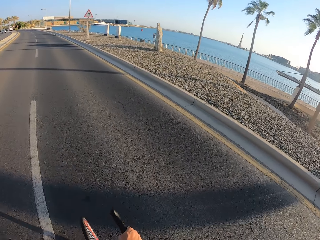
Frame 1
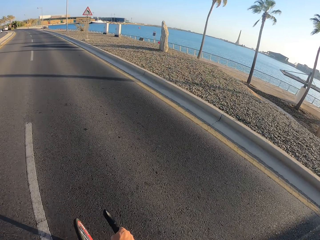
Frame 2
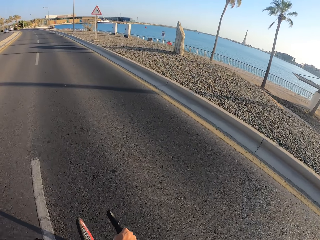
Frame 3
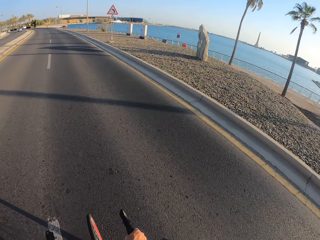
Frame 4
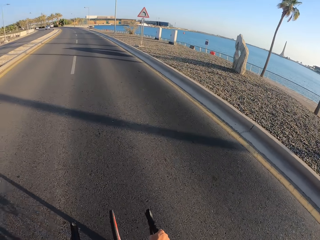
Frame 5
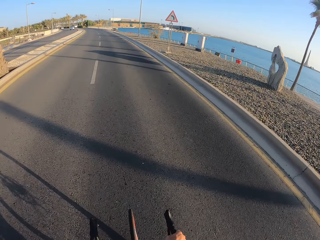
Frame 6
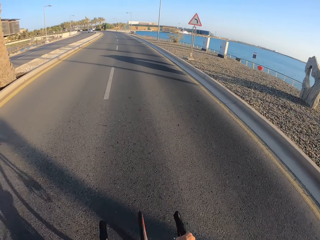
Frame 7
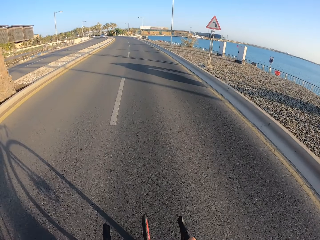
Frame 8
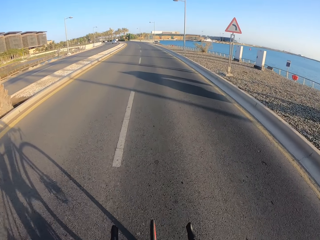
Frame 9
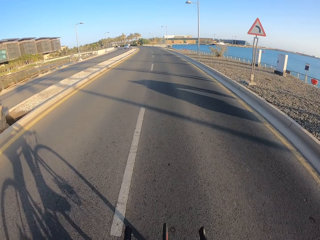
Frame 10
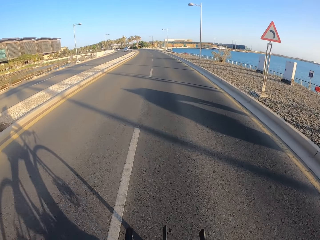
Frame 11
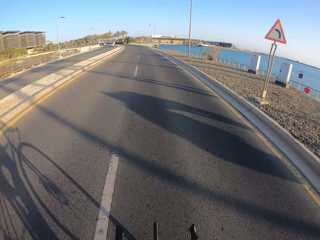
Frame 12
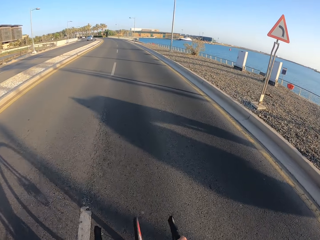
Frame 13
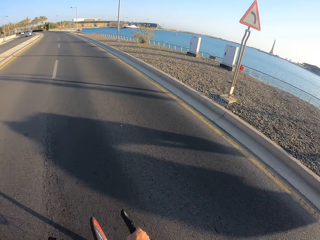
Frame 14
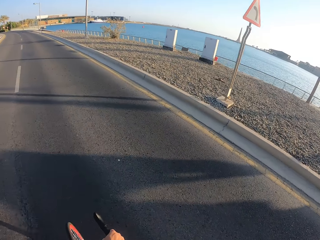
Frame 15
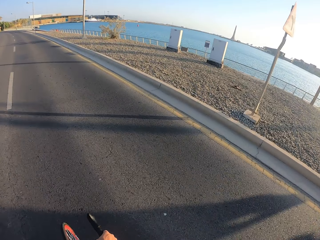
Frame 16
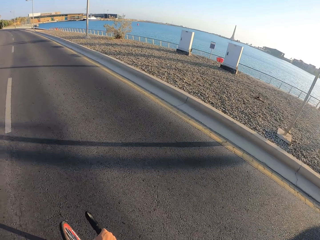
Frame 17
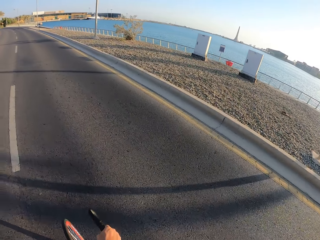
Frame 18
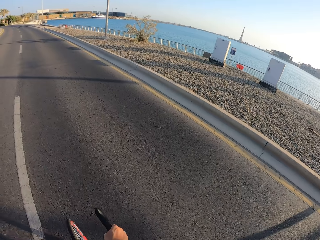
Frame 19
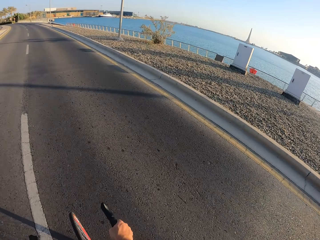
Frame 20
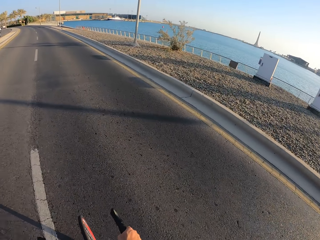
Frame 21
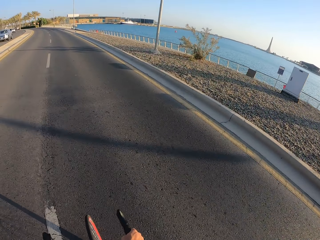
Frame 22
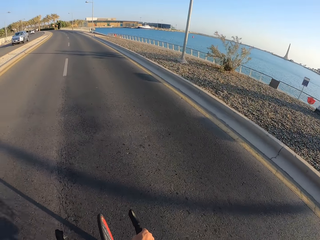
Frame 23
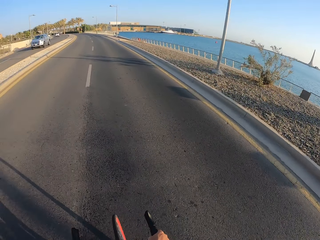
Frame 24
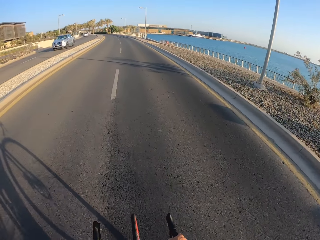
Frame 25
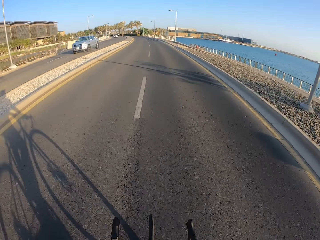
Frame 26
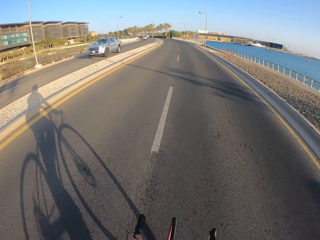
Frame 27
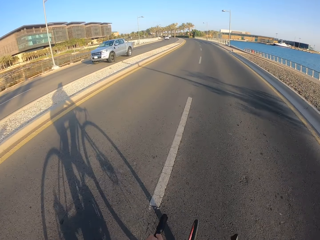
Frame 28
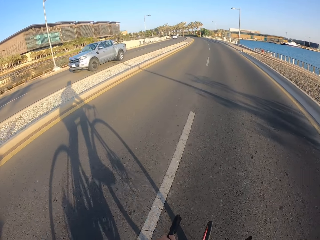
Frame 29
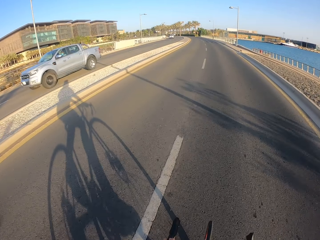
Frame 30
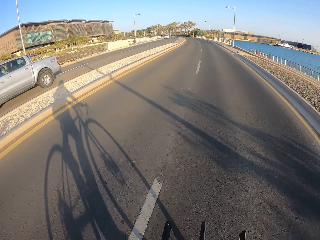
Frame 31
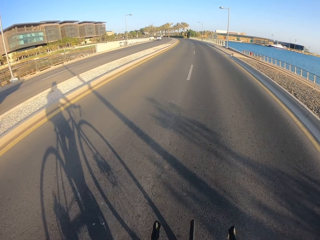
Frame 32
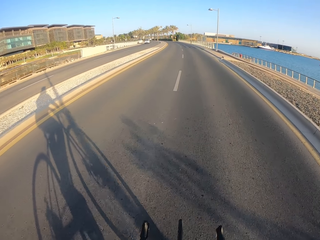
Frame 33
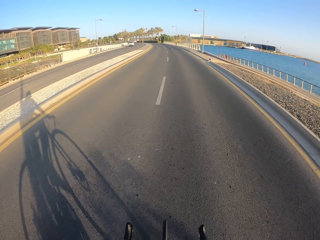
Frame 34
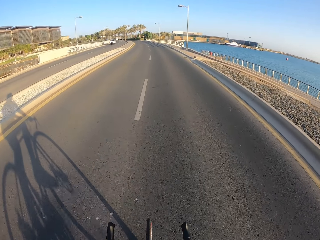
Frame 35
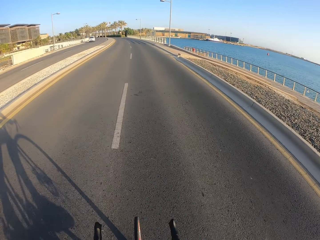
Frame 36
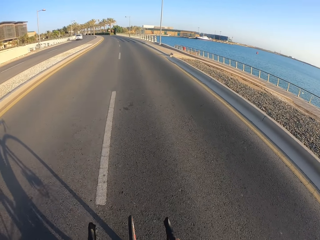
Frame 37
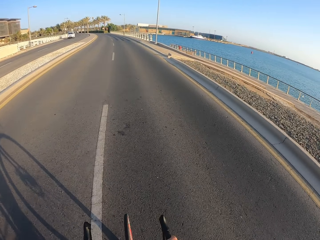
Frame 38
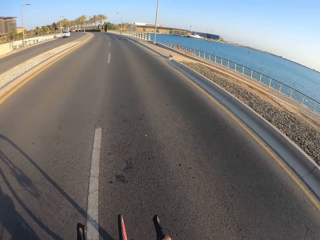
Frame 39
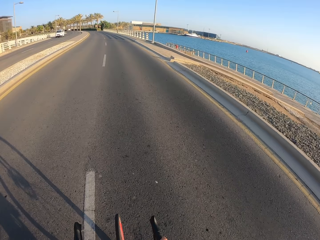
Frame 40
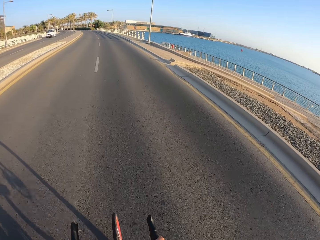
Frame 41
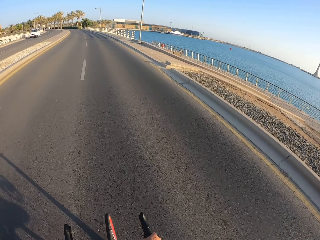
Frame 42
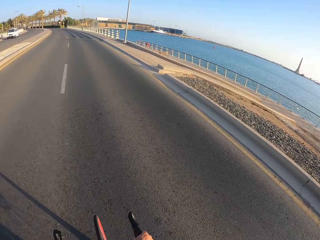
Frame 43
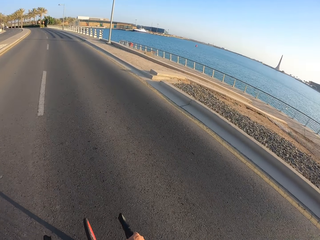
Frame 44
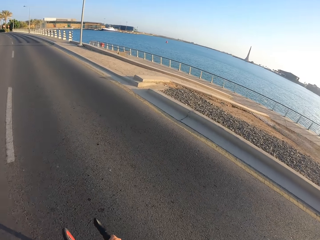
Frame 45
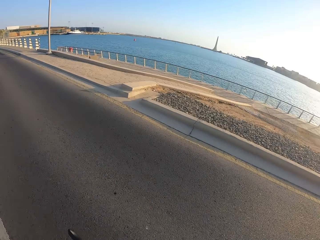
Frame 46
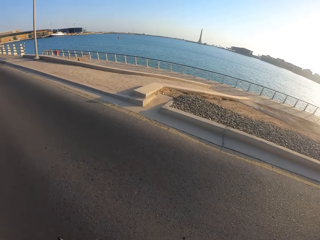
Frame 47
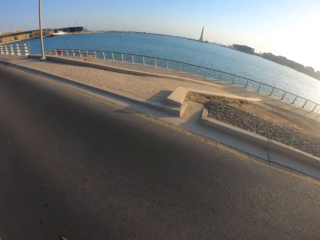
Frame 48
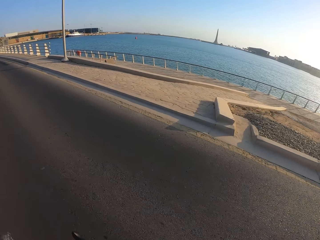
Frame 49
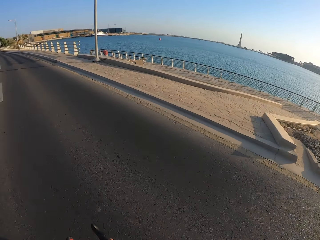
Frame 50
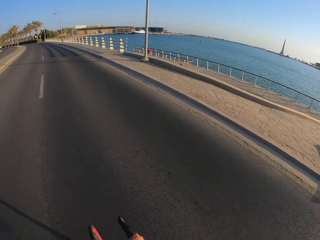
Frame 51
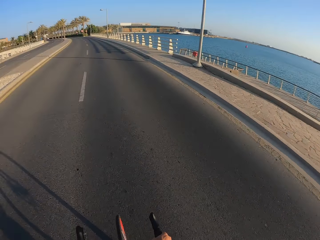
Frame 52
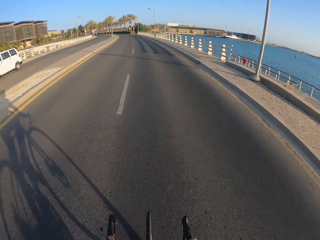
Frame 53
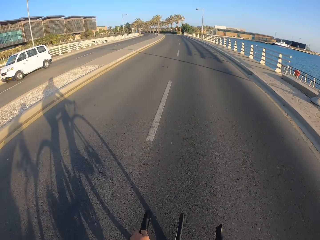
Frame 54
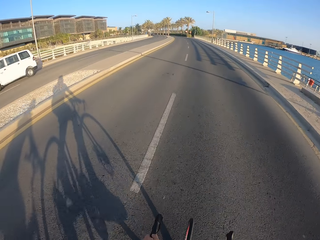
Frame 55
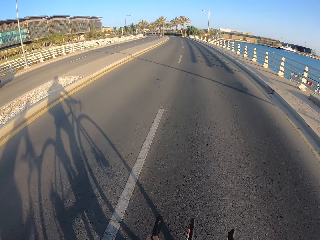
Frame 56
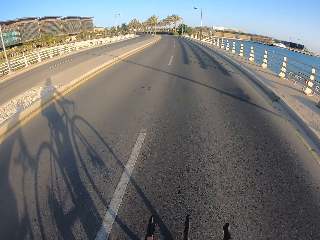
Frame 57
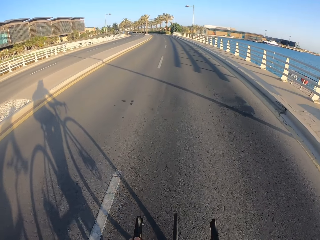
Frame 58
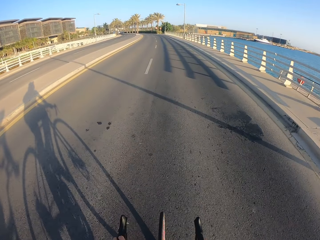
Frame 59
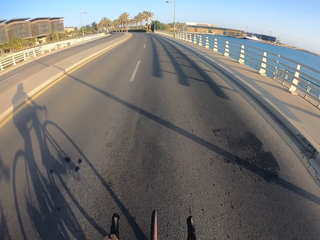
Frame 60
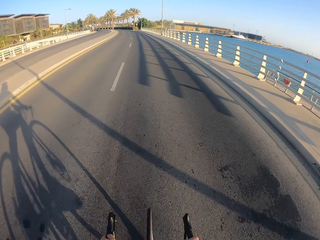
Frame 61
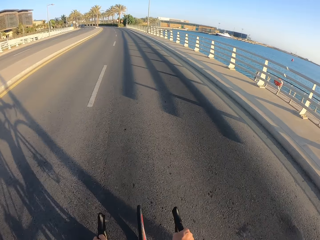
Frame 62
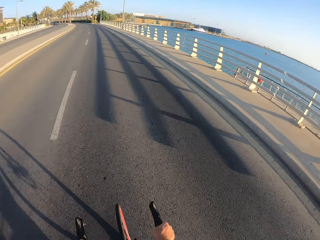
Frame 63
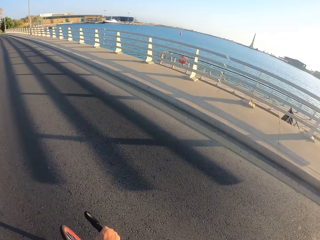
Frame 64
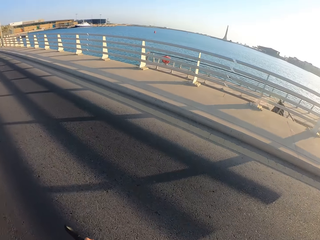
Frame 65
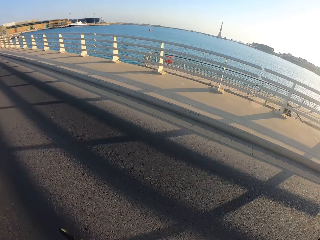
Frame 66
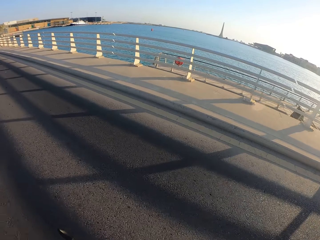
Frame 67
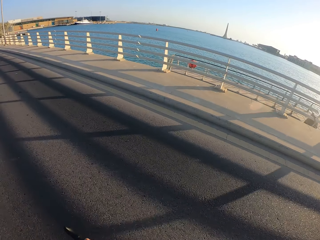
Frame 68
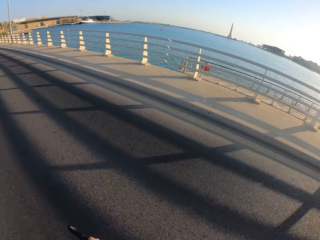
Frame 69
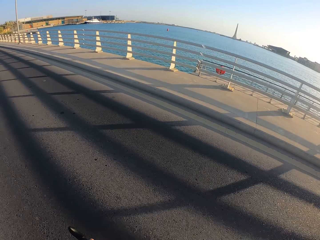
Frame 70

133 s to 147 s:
The camera wearer turns his head. He turns his head again.

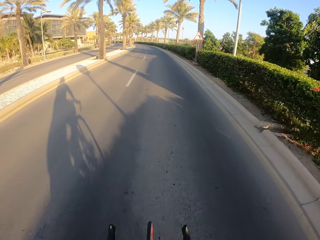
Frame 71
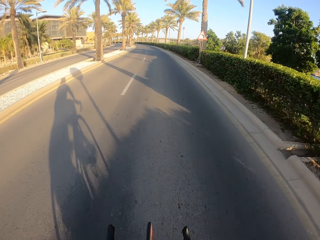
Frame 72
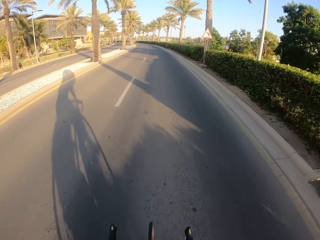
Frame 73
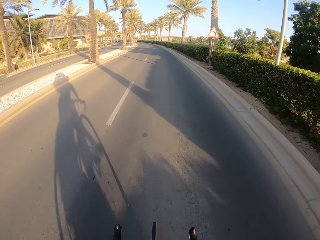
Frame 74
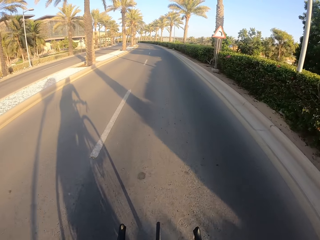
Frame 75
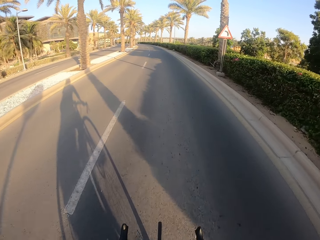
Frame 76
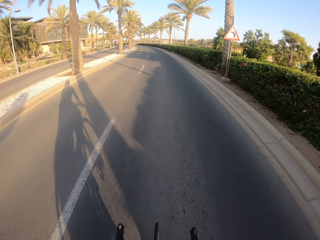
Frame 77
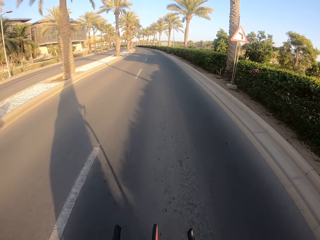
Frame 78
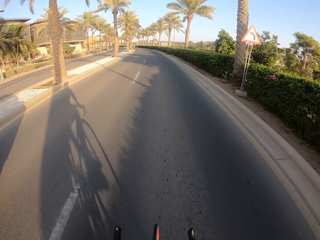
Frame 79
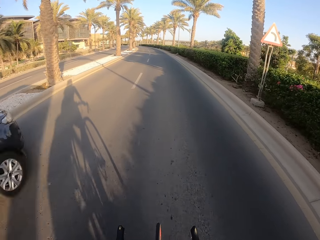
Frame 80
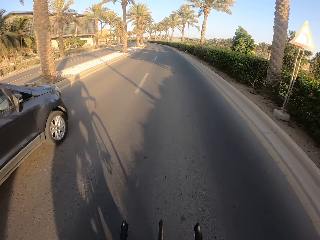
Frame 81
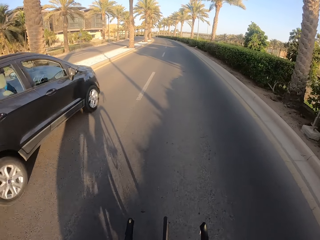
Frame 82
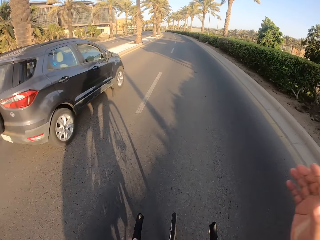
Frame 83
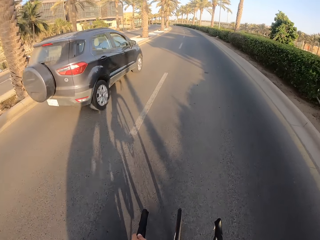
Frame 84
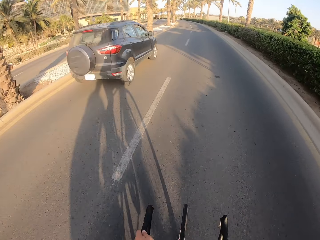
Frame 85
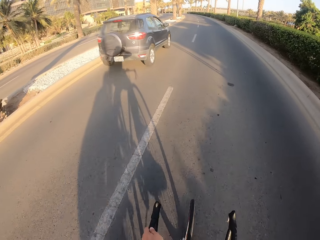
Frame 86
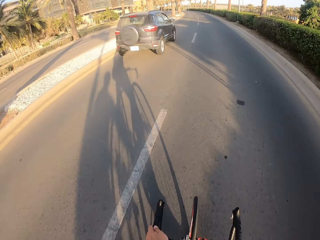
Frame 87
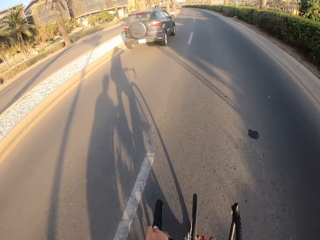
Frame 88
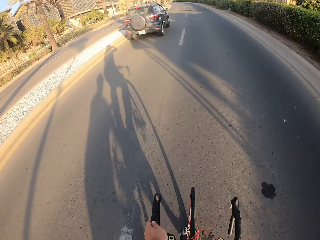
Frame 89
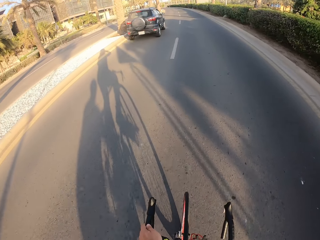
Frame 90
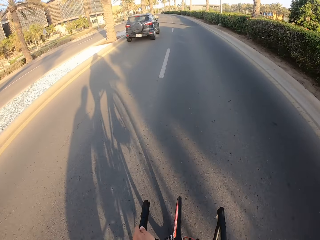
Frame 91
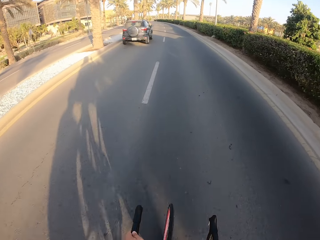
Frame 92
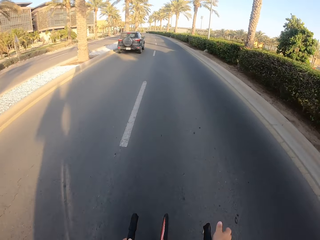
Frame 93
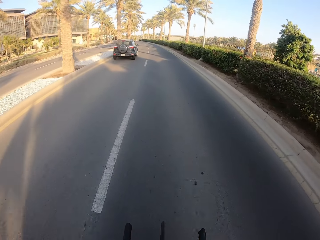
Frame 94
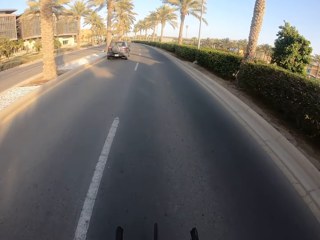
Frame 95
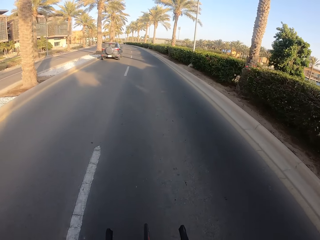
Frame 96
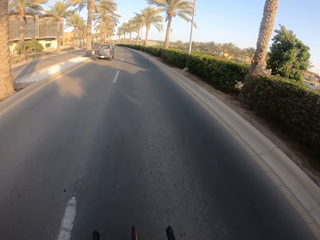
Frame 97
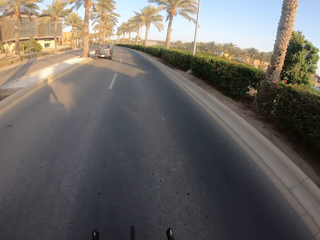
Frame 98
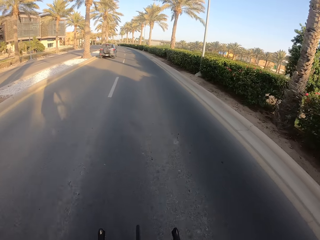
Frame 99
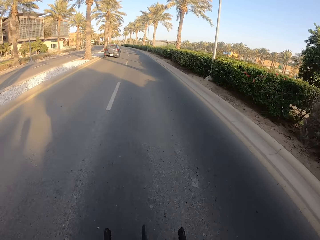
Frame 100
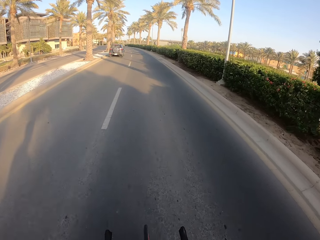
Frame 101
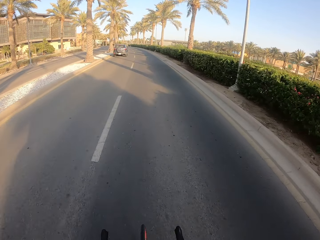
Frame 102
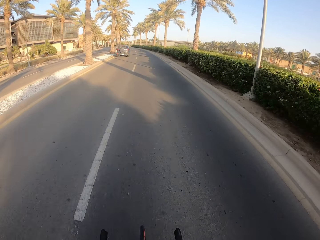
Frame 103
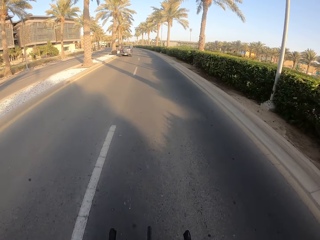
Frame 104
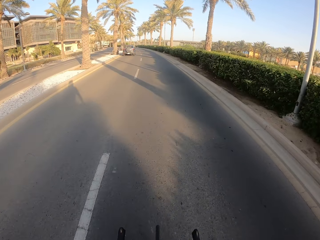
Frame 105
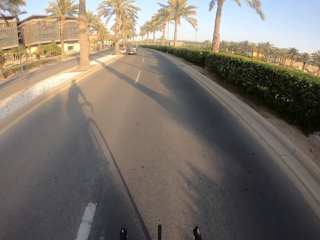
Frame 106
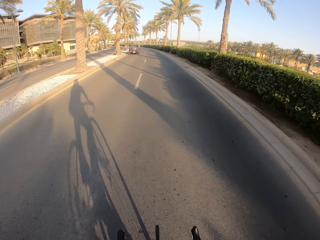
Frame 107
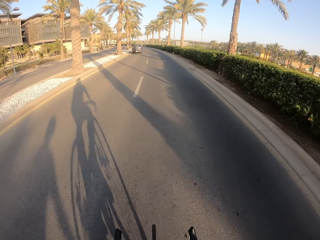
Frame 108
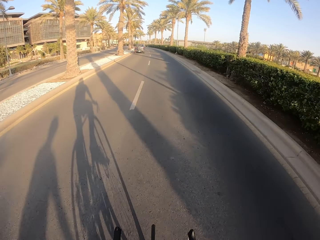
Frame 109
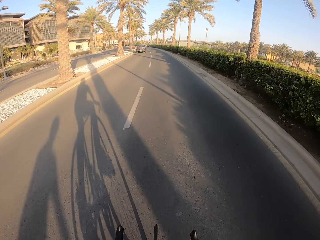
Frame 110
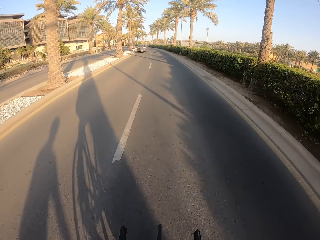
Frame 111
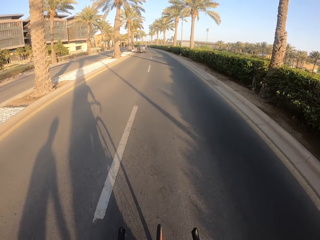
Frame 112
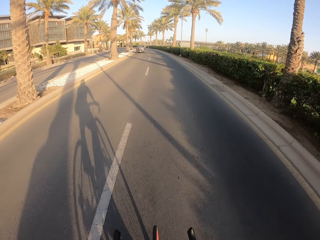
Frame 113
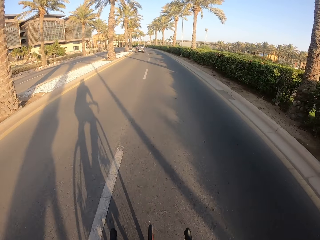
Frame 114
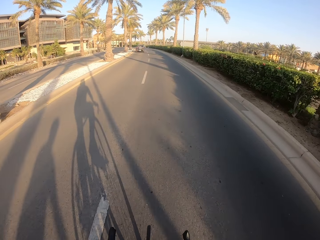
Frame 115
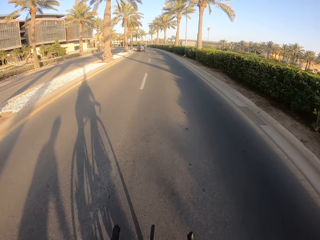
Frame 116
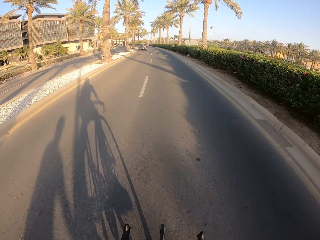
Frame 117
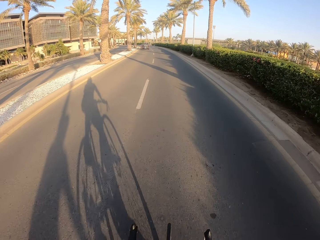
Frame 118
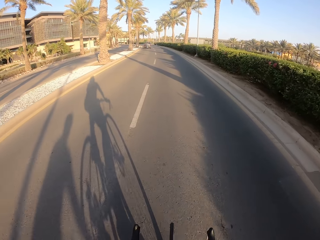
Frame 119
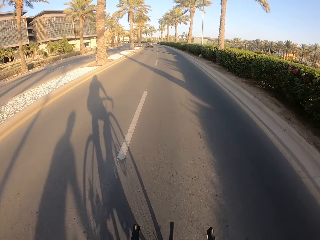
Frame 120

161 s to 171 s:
The camera wearer moves his hand.
